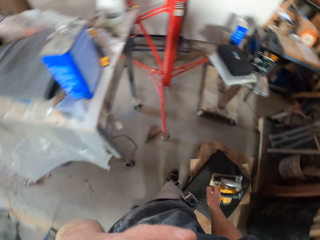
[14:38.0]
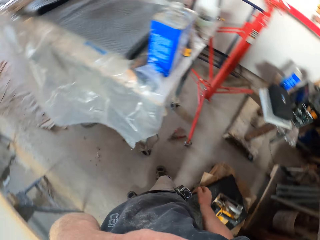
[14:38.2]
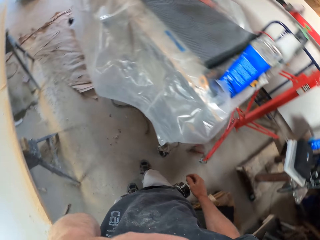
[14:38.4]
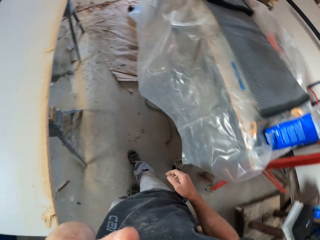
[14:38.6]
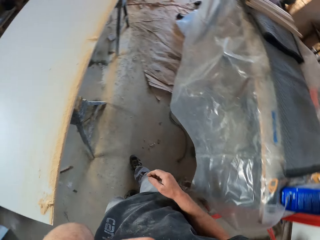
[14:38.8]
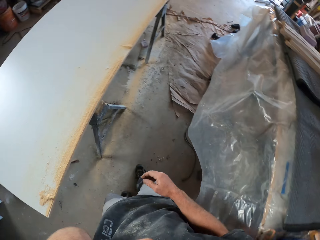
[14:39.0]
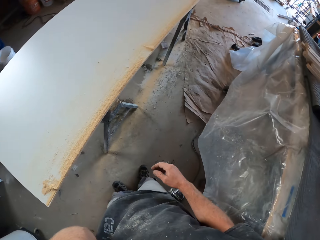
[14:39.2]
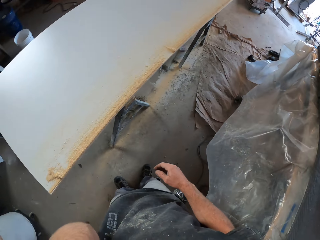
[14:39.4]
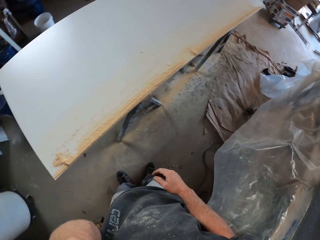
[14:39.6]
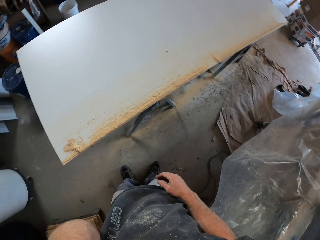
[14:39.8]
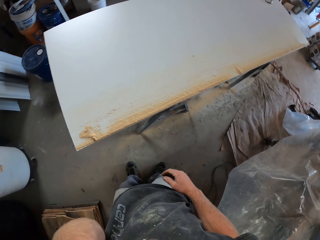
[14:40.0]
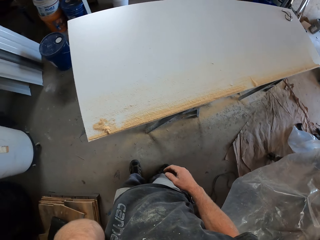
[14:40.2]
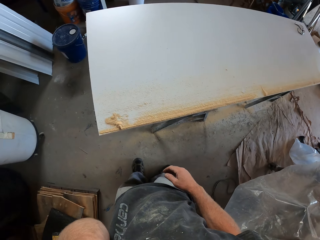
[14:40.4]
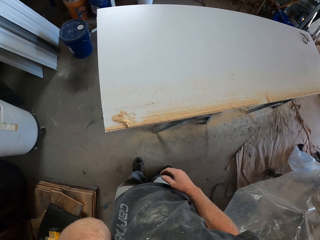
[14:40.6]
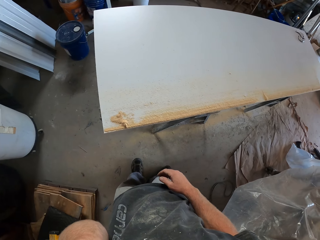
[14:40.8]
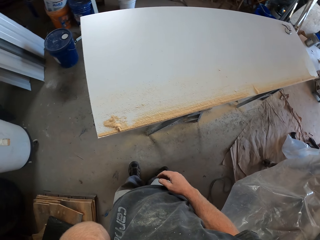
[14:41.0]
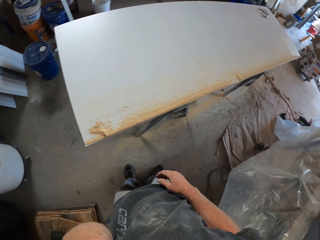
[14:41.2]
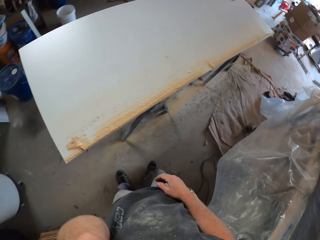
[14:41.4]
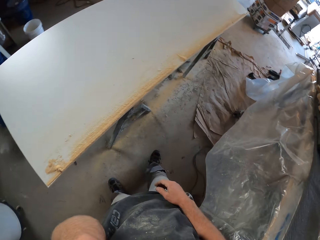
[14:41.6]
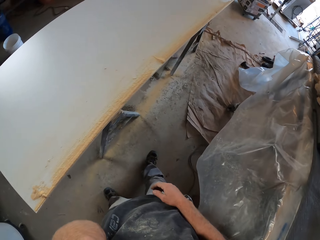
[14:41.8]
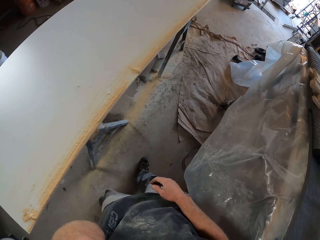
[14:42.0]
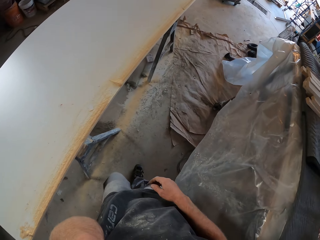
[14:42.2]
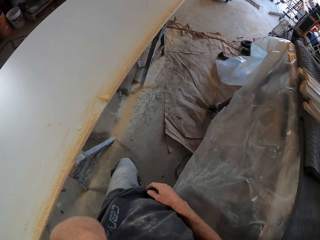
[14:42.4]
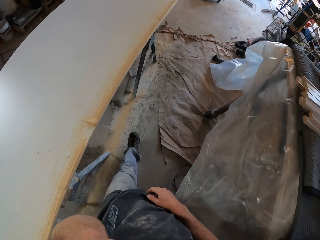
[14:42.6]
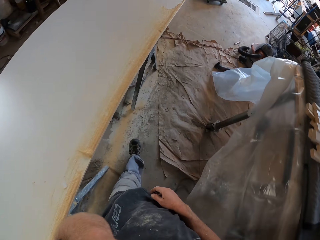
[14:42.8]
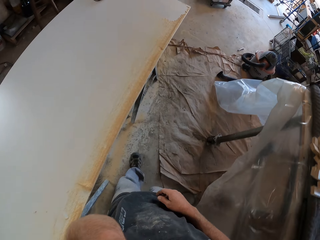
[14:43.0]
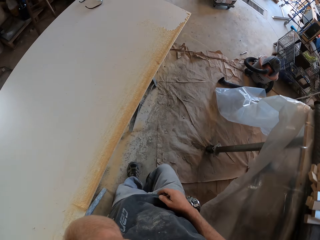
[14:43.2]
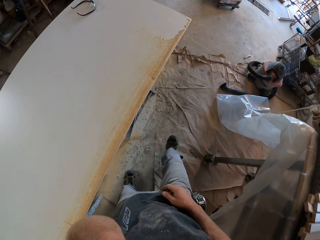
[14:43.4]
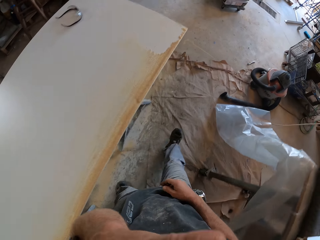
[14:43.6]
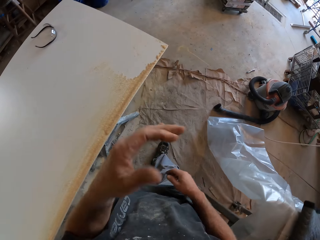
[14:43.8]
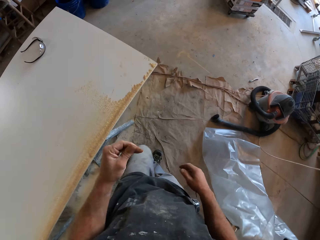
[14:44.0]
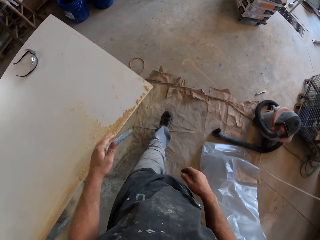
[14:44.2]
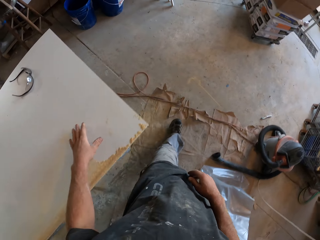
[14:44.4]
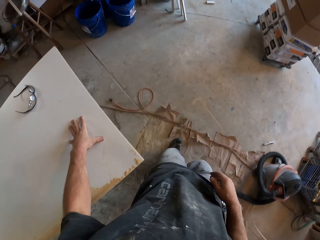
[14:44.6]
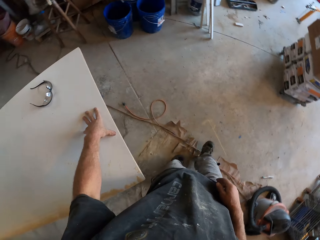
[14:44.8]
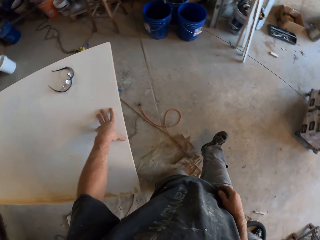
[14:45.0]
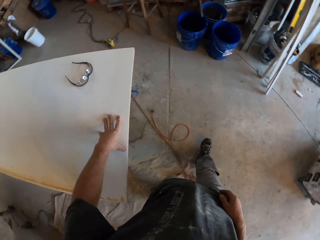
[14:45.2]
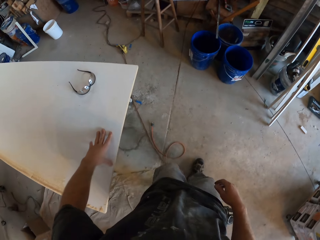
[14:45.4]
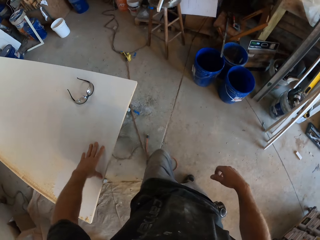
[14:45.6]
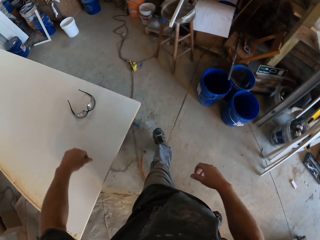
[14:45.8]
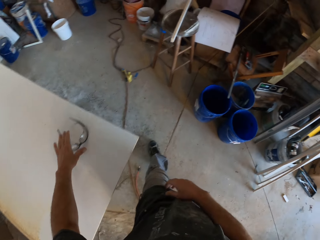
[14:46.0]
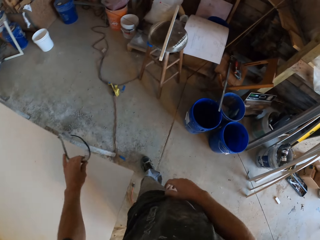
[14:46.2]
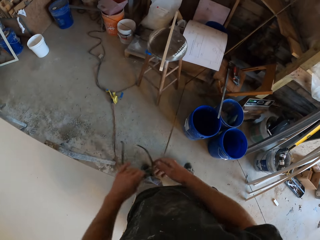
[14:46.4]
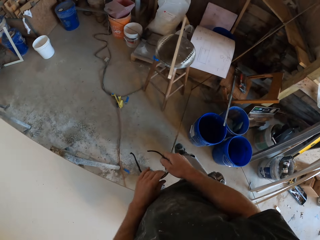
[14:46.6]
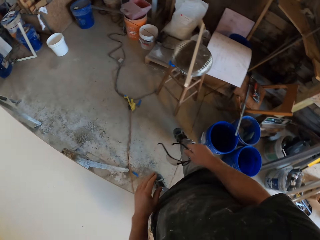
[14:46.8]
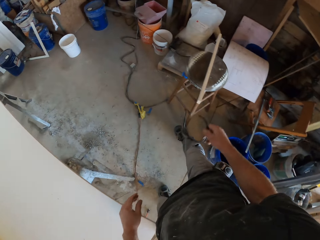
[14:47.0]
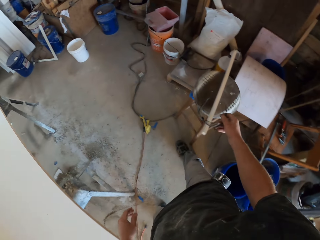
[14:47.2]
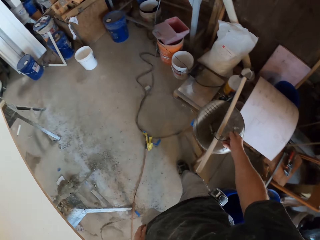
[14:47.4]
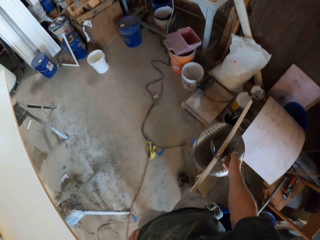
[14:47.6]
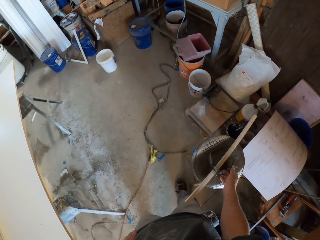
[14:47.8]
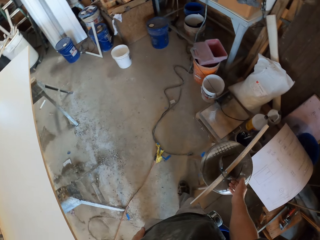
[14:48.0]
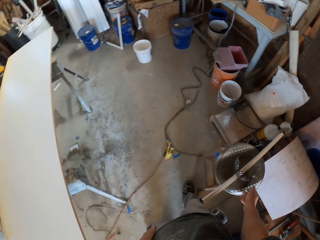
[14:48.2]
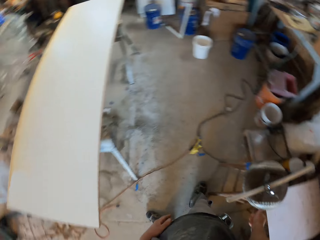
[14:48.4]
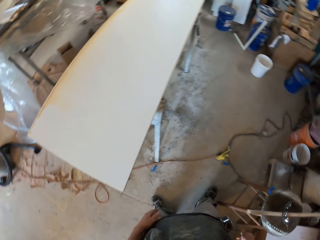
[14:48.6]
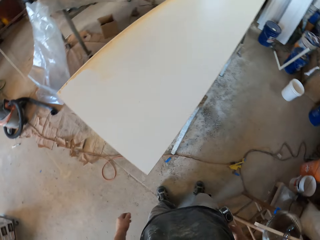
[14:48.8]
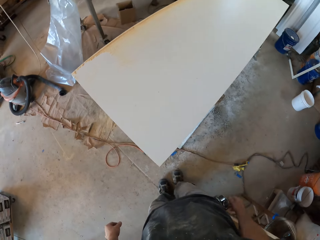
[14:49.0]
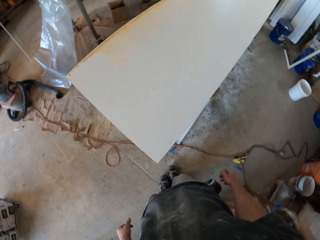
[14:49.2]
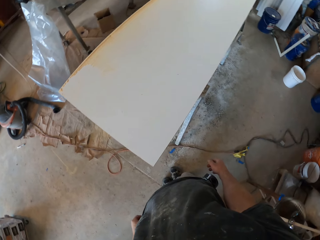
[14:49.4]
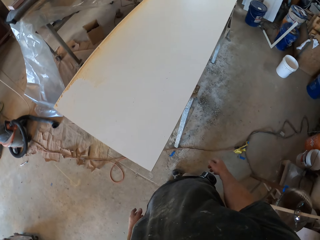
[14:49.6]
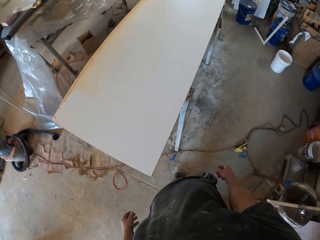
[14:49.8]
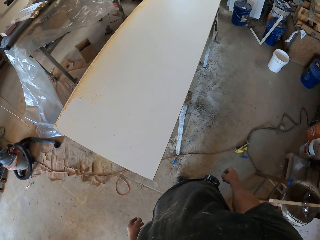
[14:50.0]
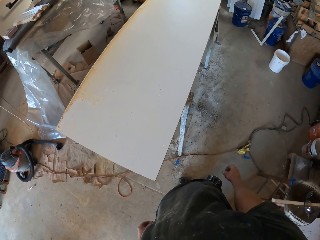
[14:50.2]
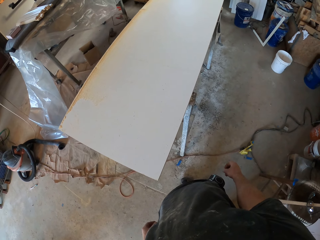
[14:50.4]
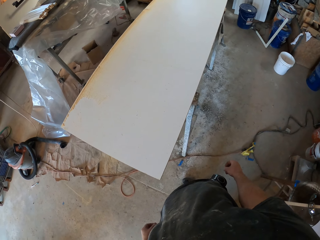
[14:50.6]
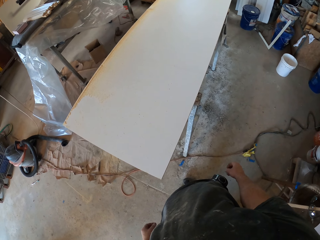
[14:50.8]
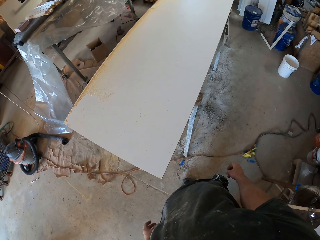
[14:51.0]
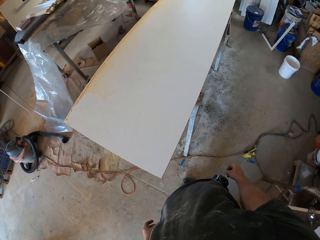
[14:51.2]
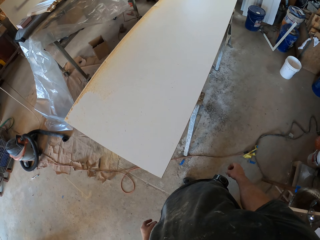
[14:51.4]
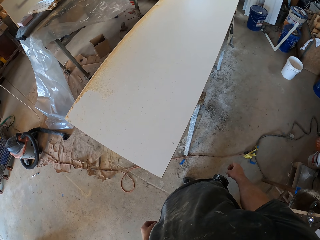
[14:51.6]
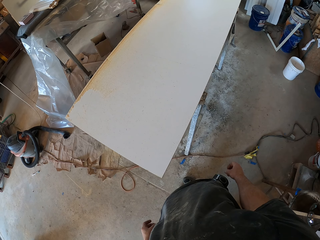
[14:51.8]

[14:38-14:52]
The camera wearer touches part of his body. He moves in the room. He looks around. He walks around. He touches the board top. He picks up the safety glasses, exchanges the hand holding the safety glasses, and drops the safety glasses. He puts the glasses aside.

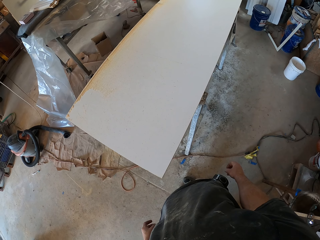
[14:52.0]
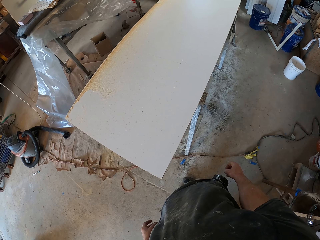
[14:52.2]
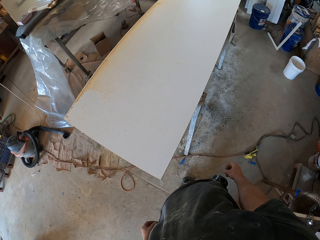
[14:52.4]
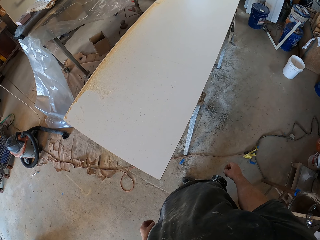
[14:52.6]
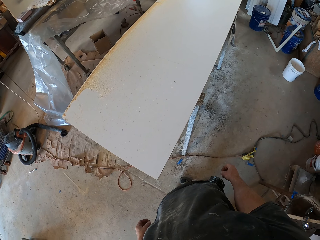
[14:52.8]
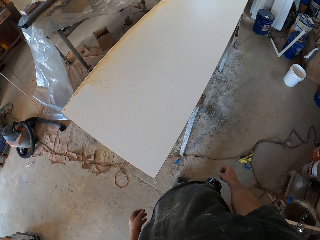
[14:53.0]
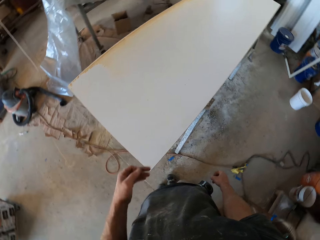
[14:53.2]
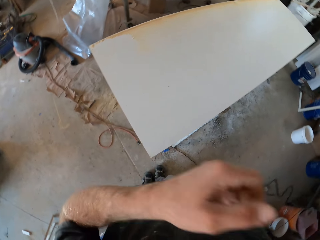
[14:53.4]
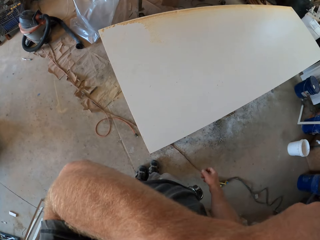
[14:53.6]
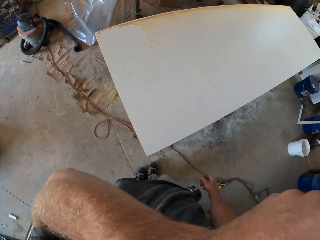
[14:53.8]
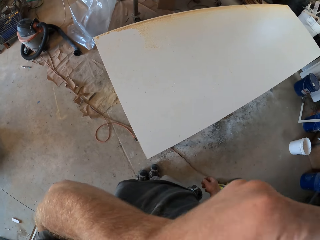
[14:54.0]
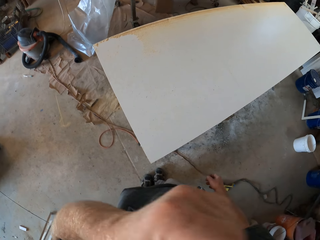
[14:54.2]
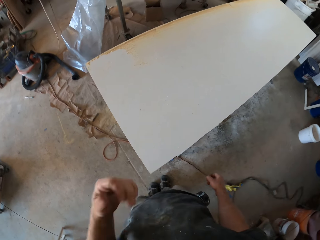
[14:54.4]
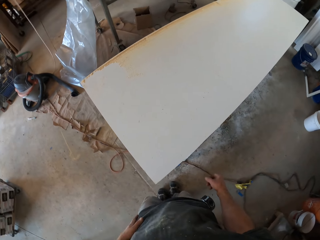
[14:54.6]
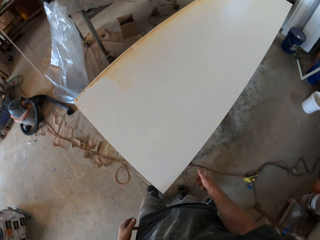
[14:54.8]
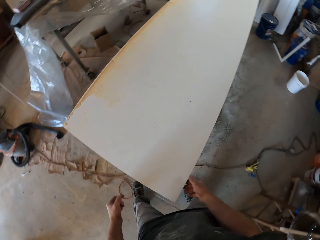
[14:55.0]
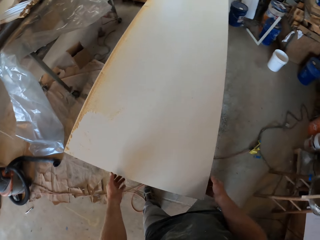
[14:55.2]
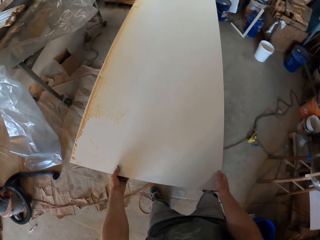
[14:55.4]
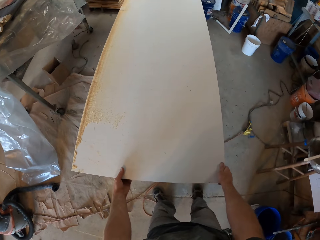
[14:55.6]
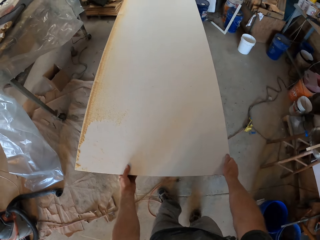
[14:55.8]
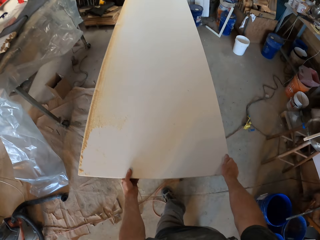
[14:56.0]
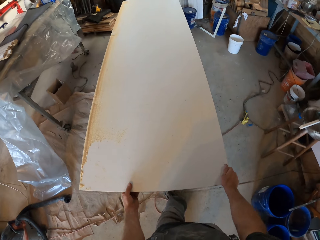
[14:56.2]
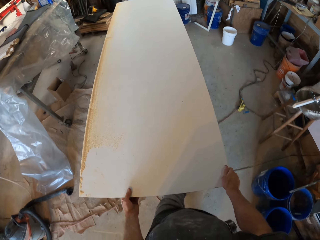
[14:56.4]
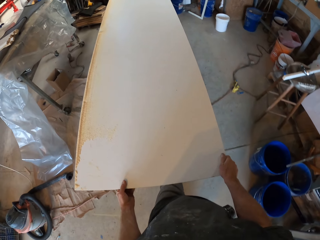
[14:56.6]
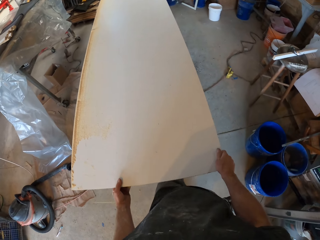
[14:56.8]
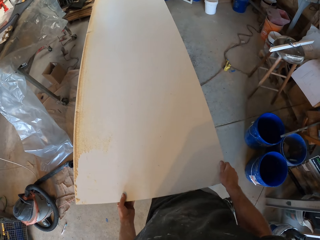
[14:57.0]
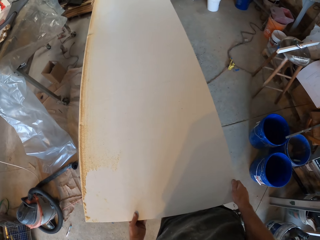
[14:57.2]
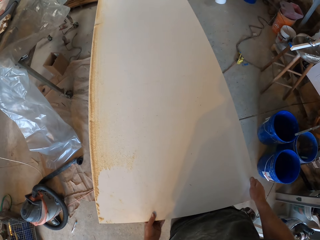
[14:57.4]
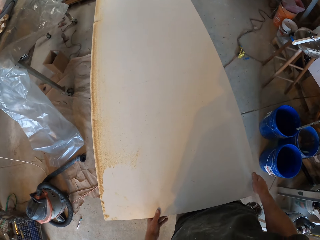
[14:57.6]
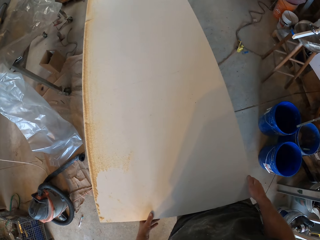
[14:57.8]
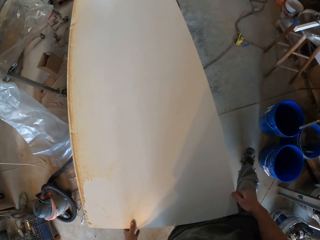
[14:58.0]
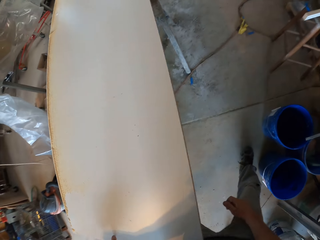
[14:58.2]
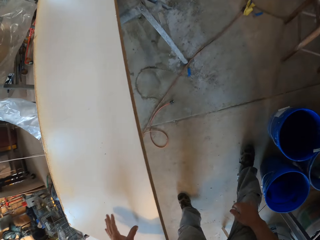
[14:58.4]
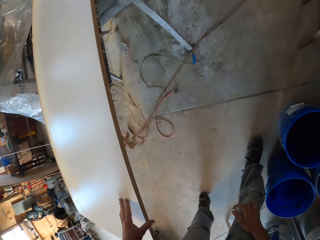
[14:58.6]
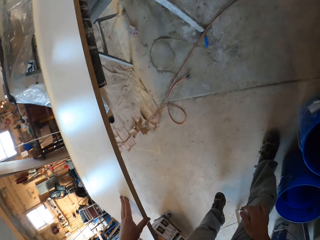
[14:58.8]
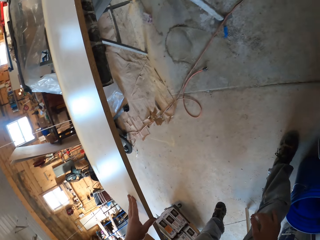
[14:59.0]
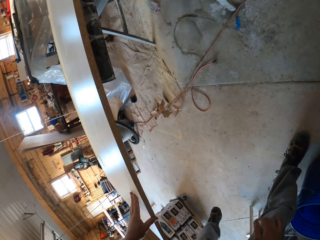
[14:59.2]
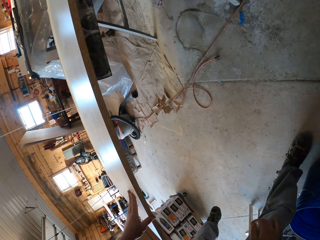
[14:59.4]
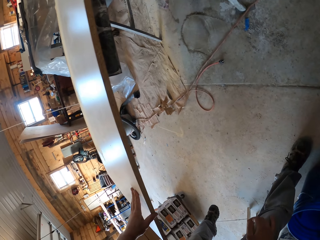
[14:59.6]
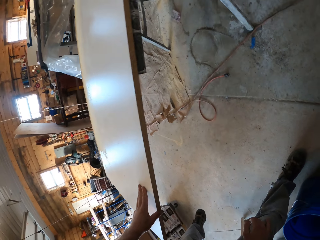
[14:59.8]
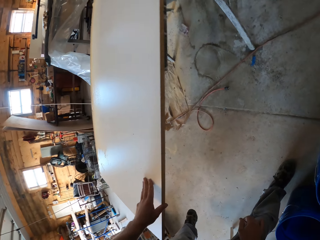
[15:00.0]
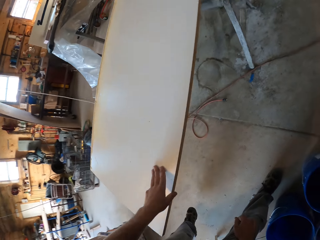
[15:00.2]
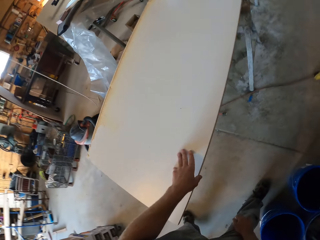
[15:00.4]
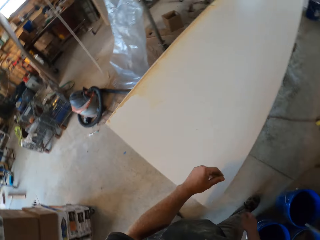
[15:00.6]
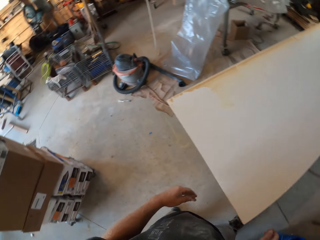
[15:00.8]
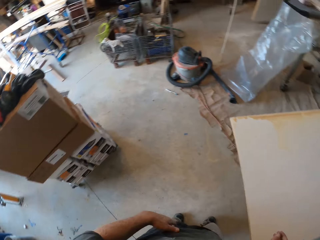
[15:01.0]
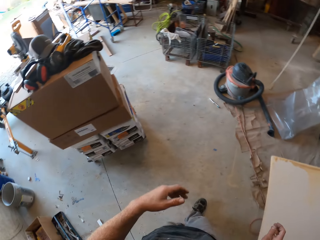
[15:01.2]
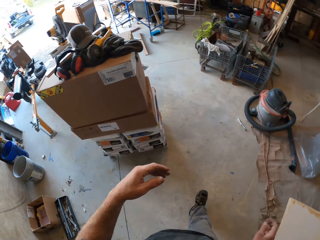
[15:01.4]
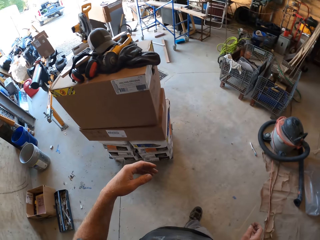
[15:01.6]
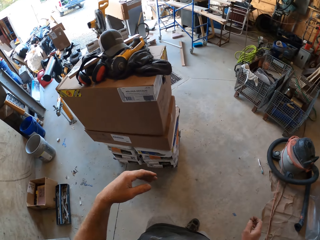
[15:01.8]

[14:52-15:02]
The camera wearer looks around. He touches part of his body. He pulls the board. He rests his hand on the board.
